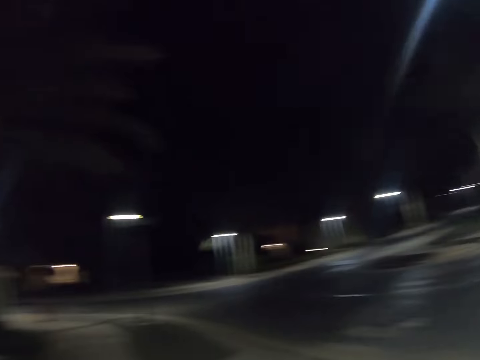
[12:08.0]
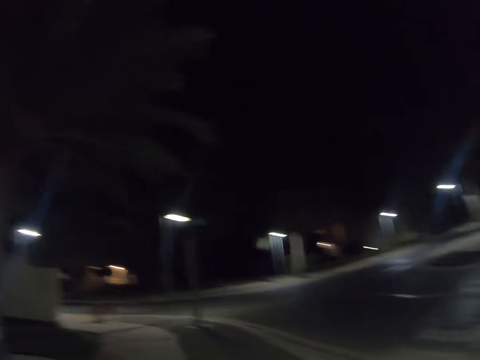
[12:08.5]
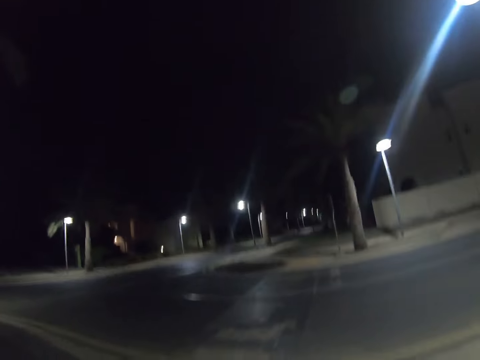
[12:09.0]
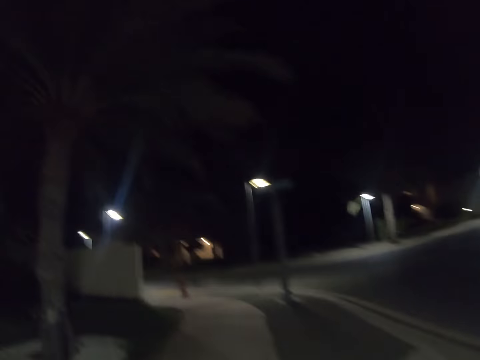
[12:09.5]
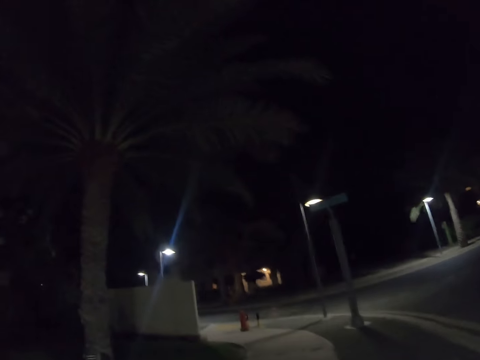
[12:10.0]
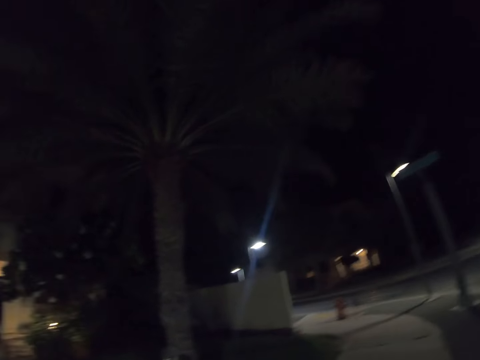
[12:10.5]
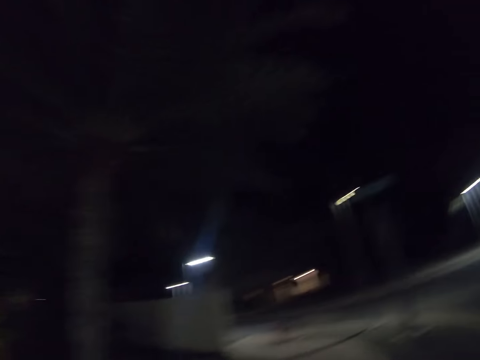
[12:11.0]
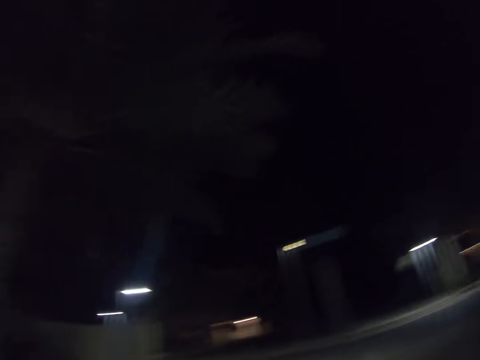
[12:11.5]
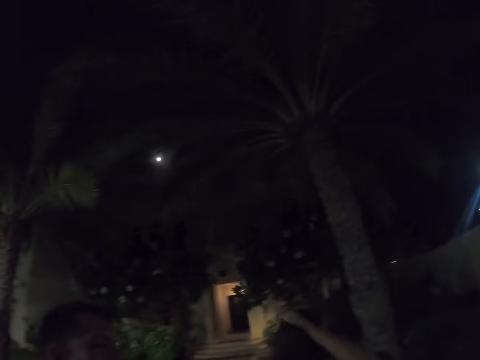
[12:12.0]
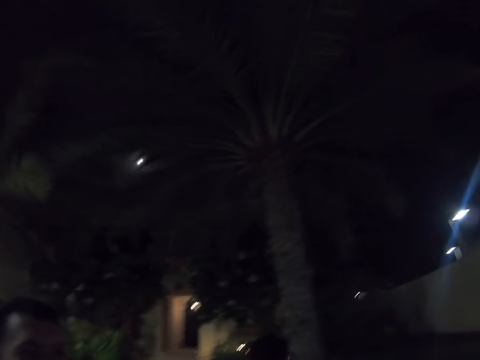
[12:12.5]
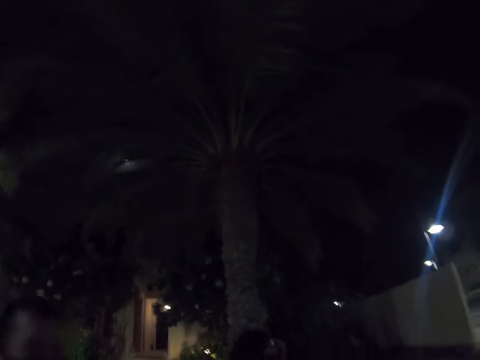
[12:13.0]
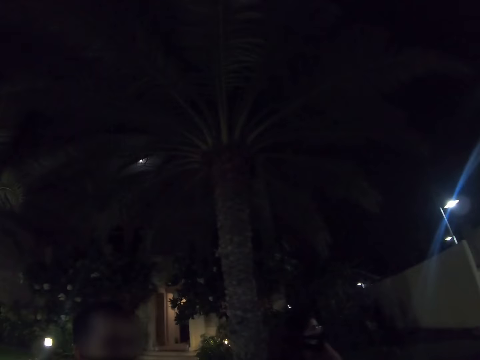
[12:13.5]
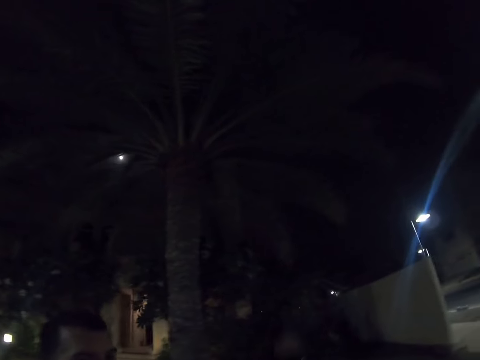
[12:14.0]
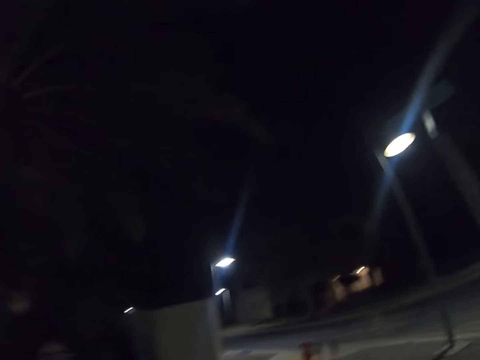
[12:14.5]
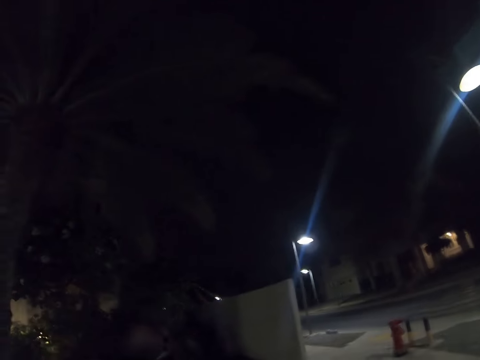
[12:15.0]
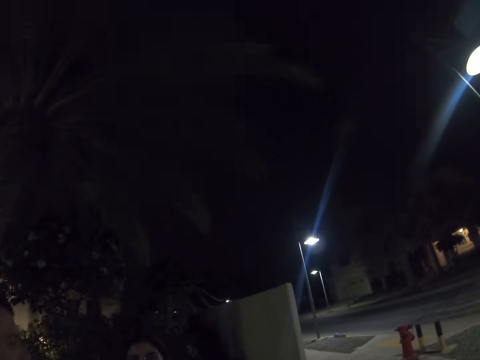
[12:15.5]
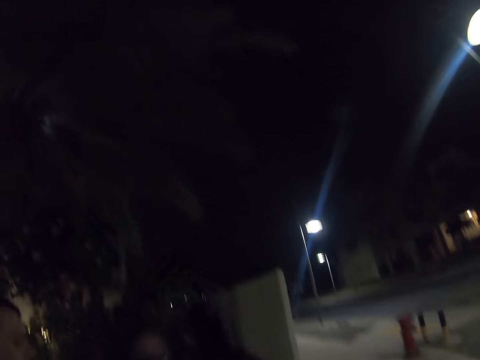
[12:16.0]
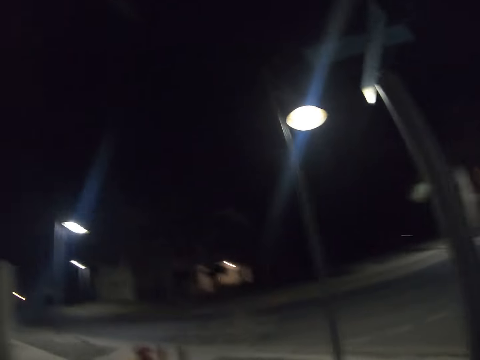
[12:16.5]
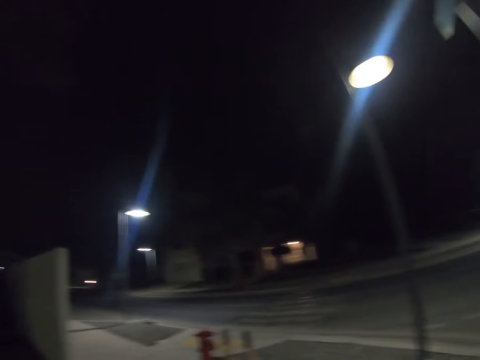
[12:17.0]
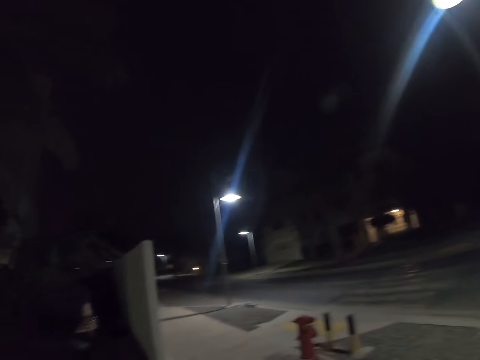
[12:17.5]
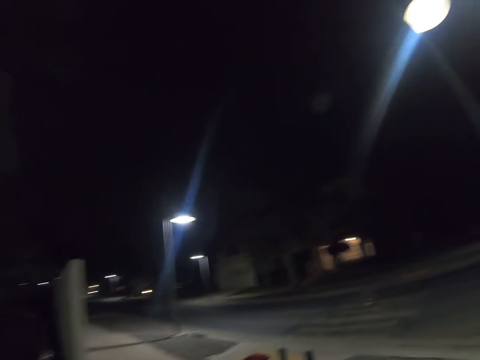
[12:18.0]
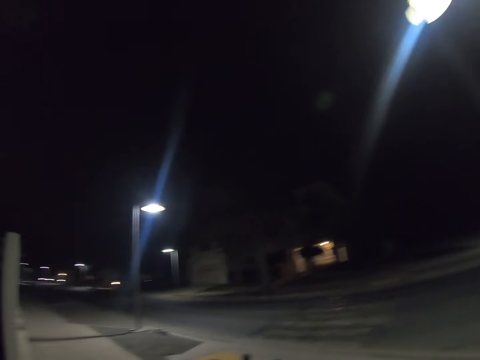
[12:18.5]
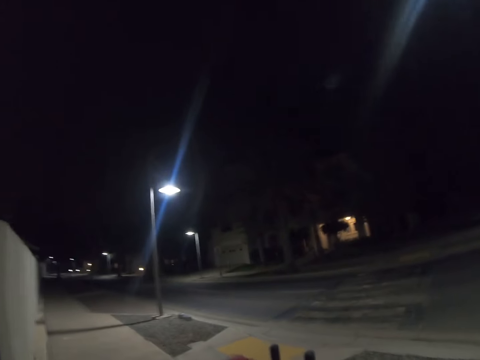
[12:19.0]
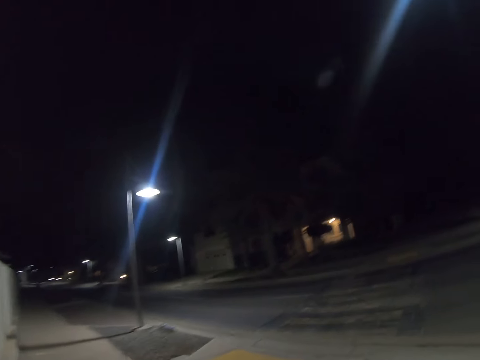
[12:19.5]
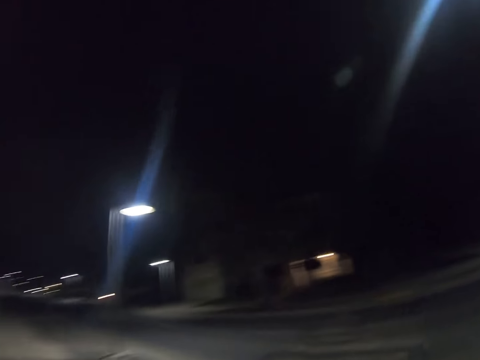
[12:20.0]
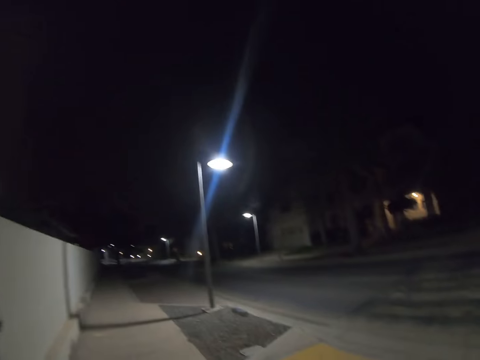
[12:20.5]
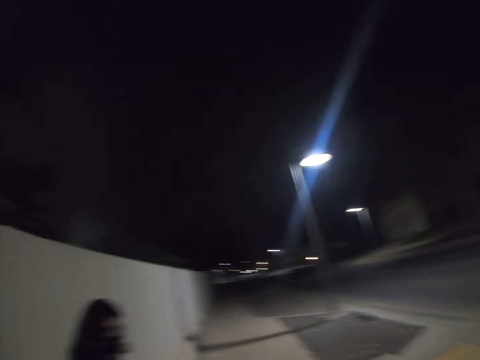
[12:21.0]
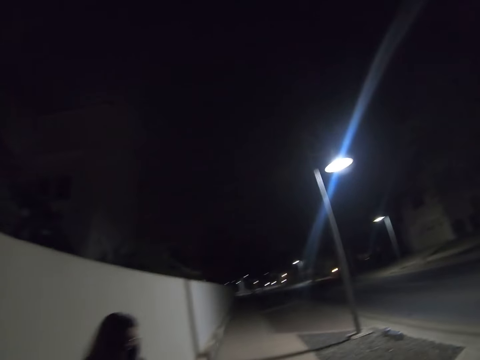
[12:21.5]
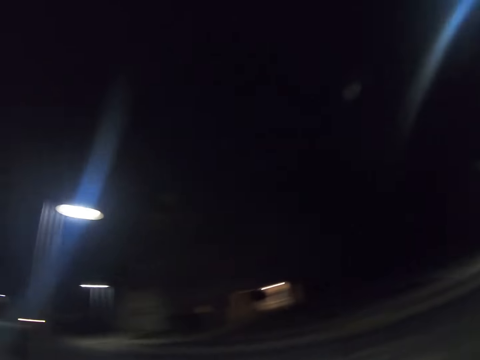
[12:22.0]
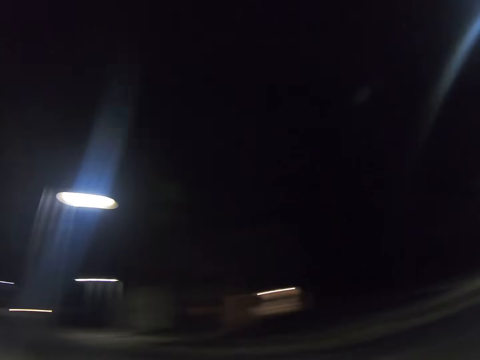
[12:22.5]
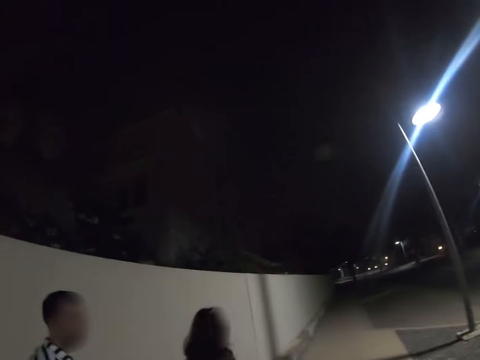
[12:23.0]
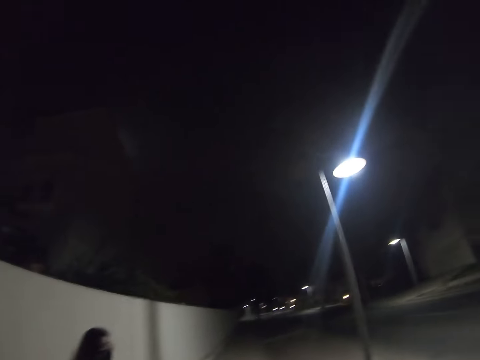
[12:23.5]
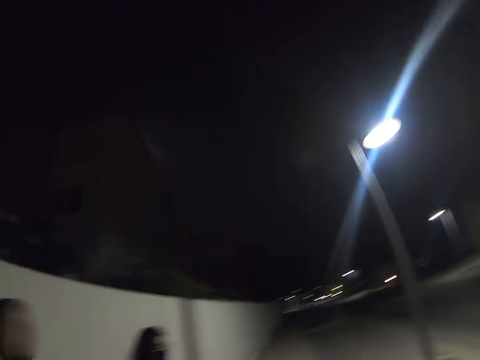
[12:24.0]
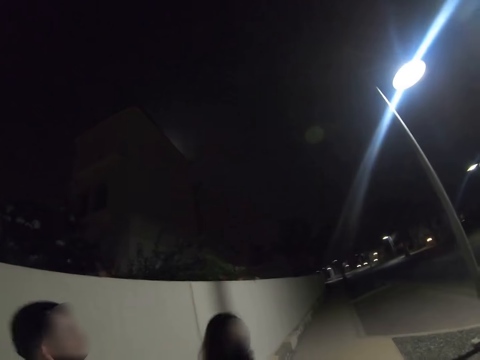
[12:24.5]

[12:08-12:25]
The man walks on the road. The woman walks on the road. The camera wearer walks on the road. The woman walks on the road. The camera wearer walks on the road. The woman walks on the road. The camera wearer walks on the road. The man walks on the road. The woman walks on the road.

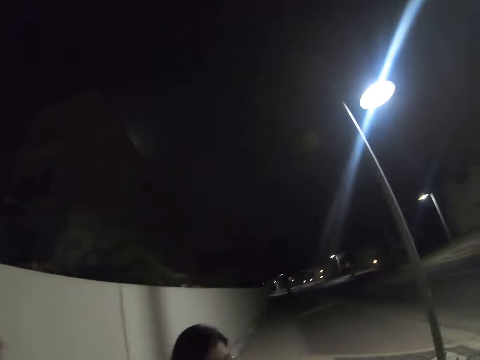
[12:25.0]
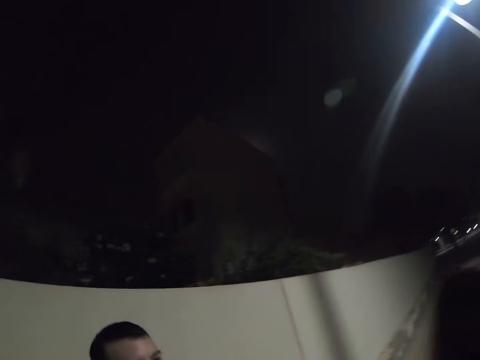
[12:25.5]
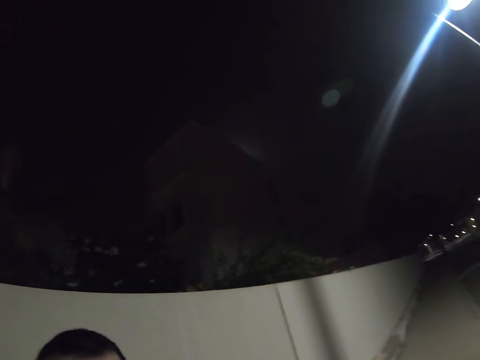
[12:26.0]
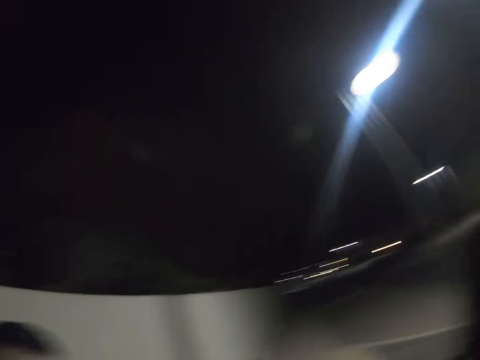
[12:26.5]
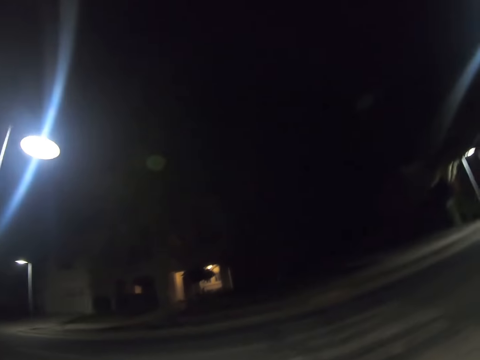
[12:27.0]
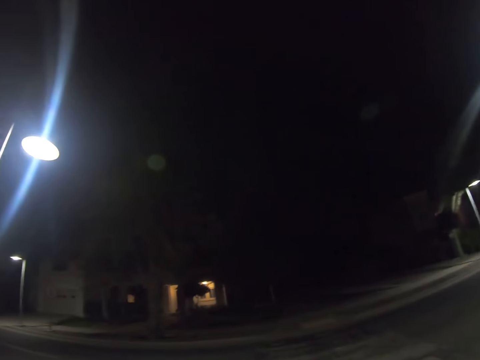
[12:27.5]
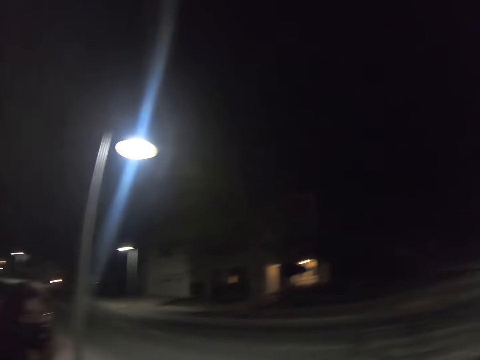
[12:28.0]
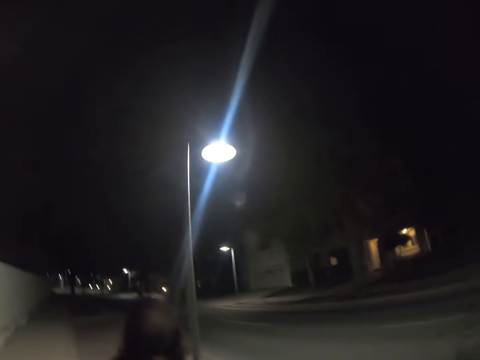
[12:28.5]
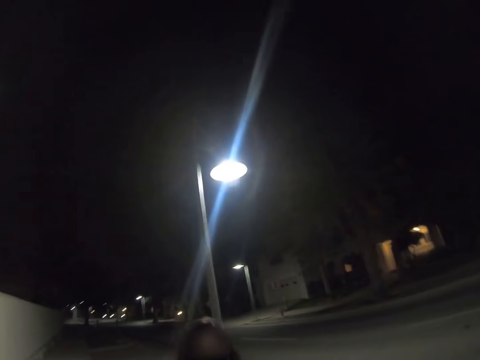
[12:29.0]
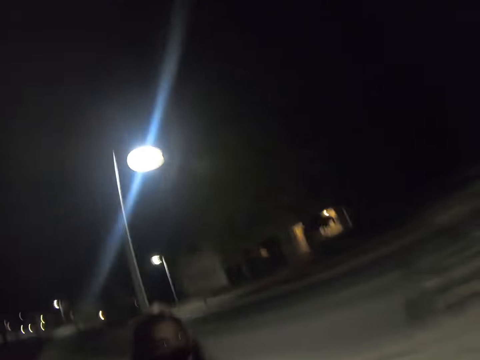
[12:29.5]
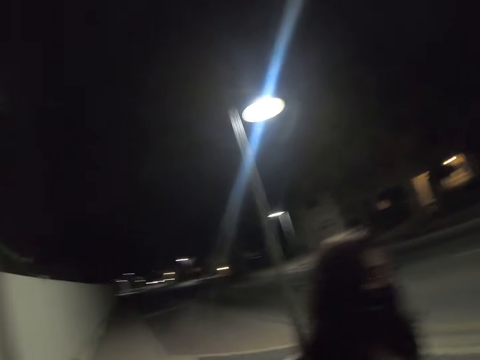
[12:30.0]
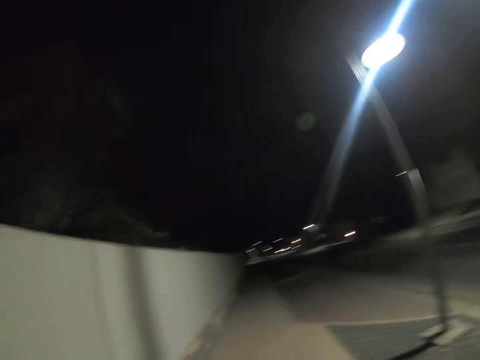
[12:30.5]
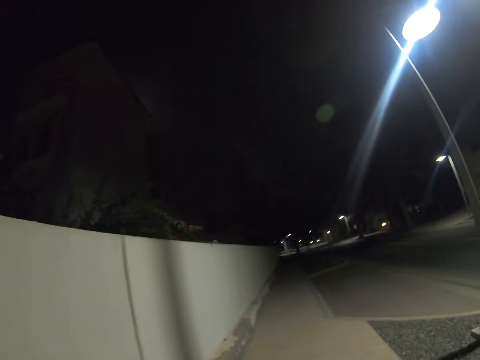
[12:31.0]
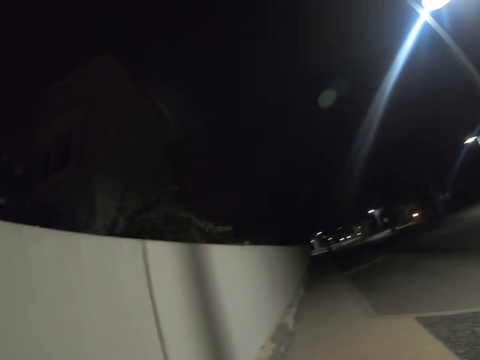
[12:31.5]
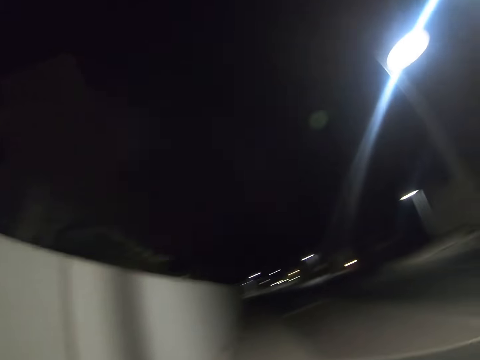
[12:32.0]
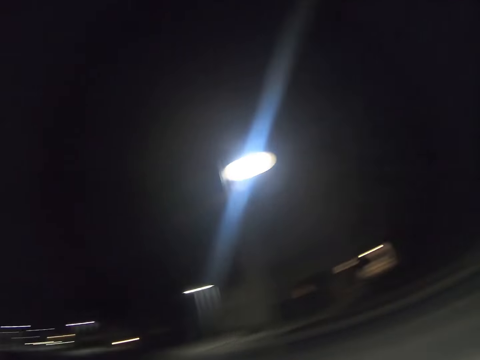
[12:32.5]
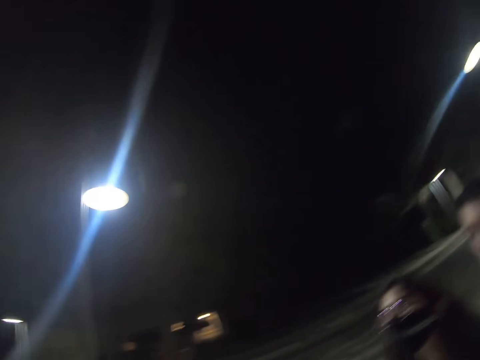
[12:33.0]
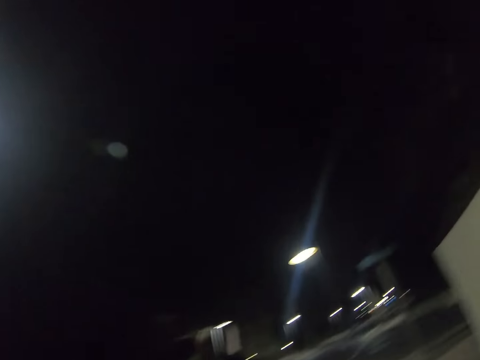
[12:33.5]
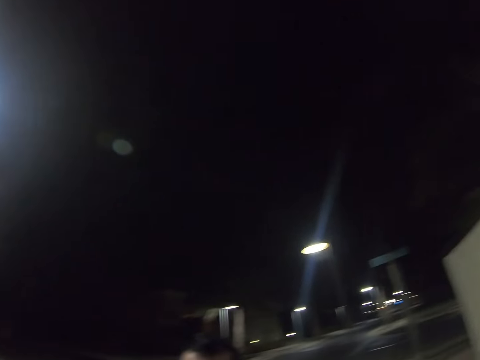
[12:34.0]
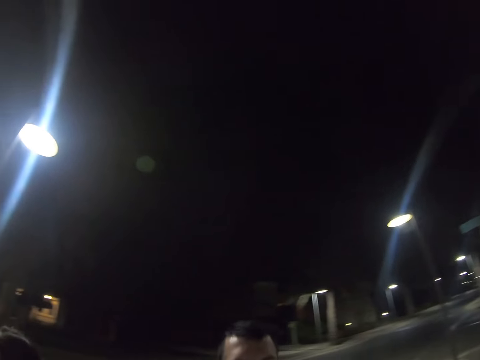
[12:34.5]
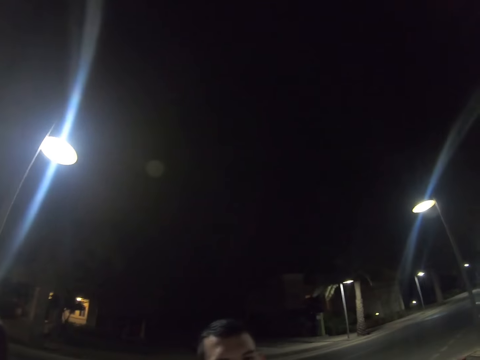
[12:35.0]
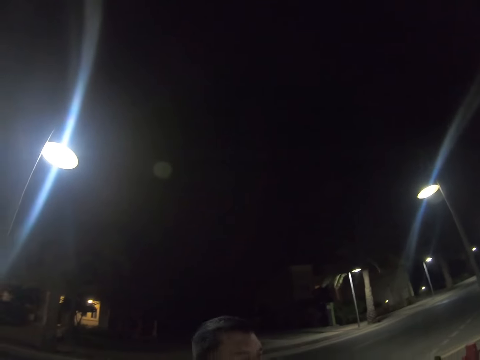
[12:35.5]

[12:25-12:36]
A woman walks on the road. A man walks on the road. The woman walks on the road. The man walks on the road. The camera wearer walks on the road. The woman walks on the road. The camera wearer walks on the road. The woman walks on the road. The man walks on the road. The camera wearer walks on the road. The man walks on the road. The woman walks on the road.
